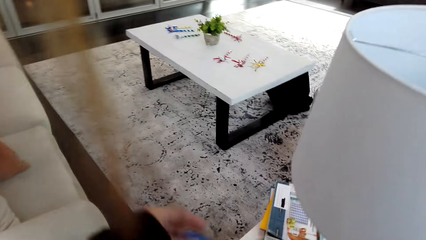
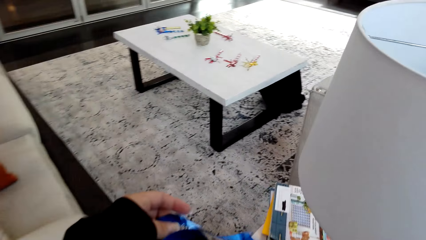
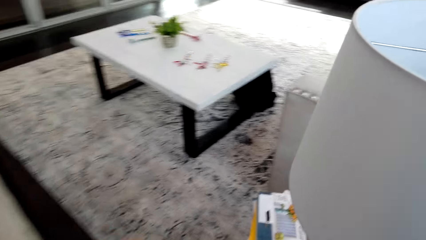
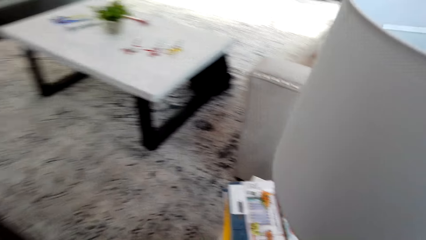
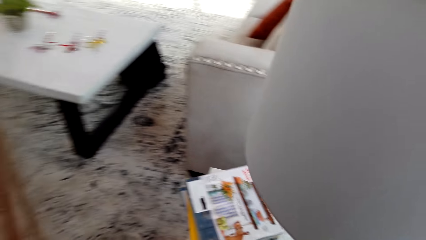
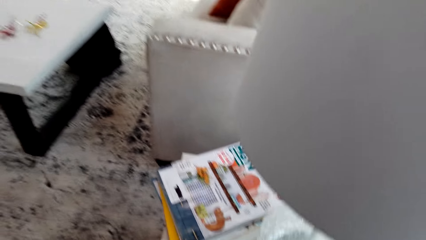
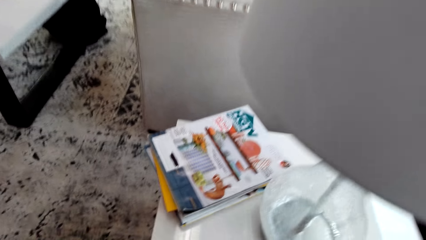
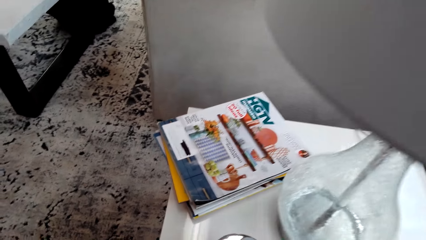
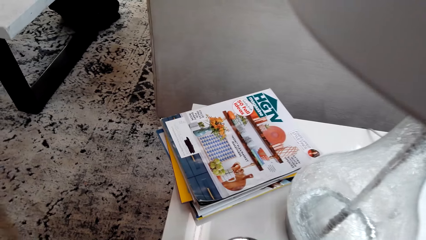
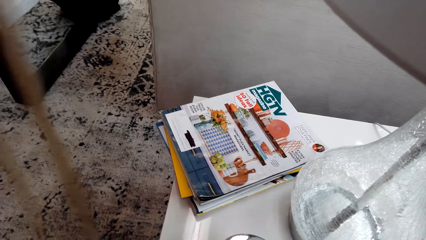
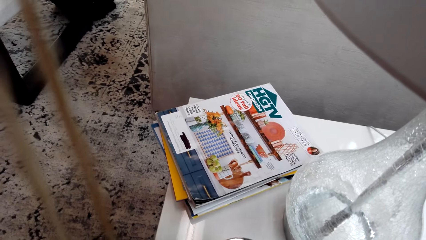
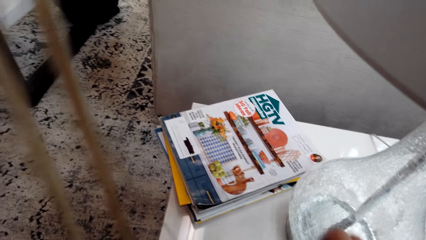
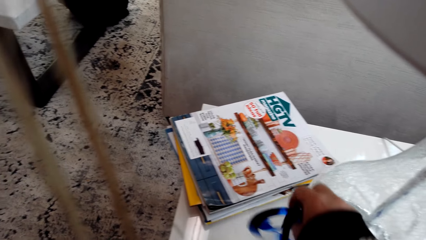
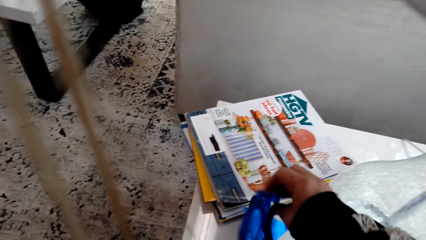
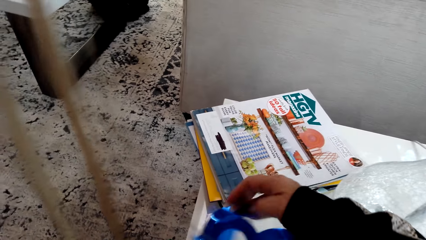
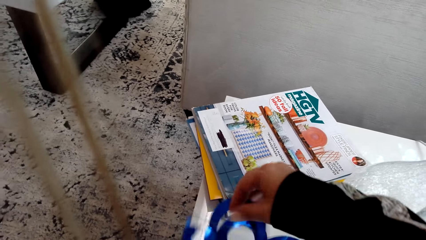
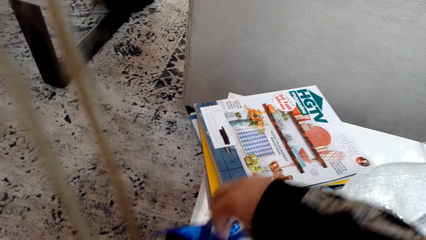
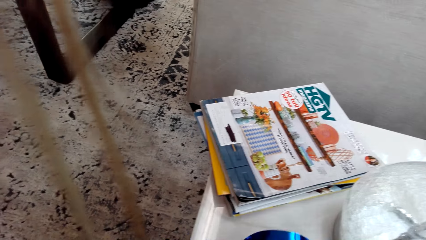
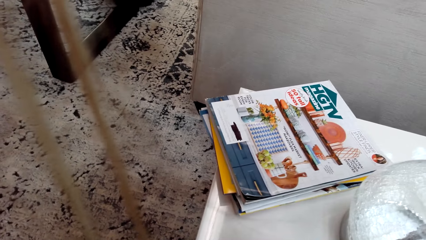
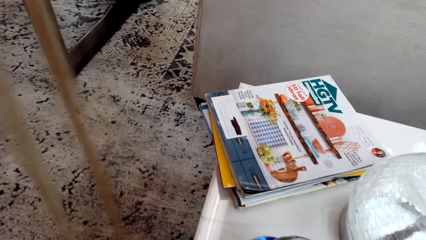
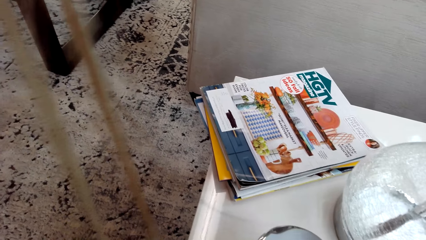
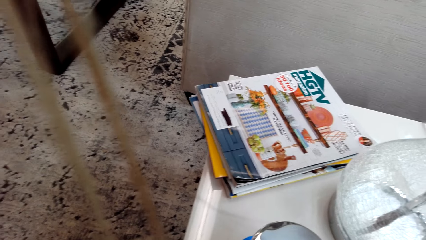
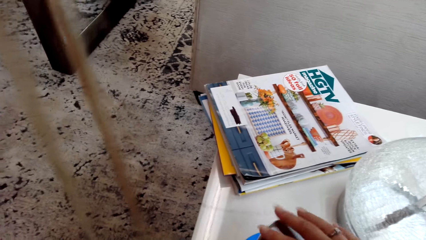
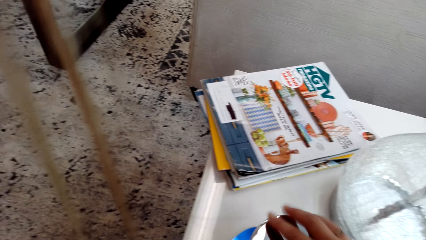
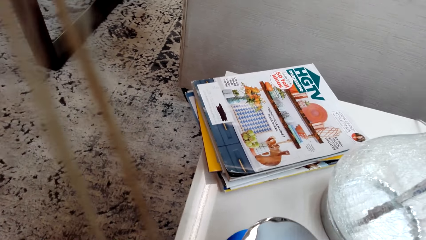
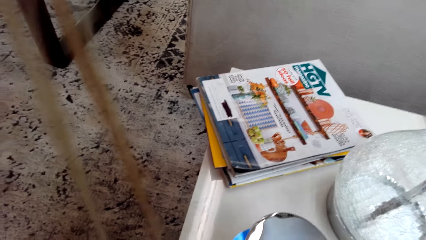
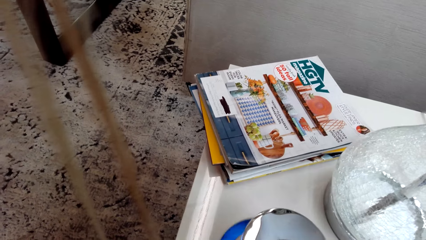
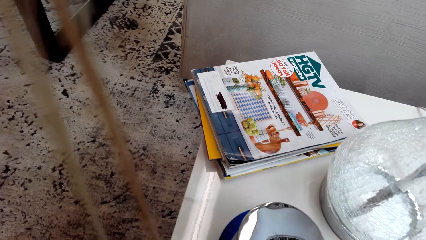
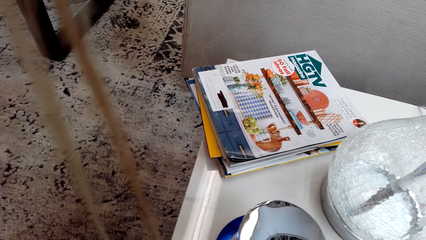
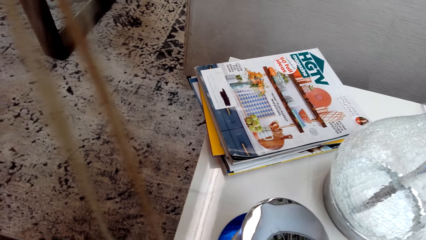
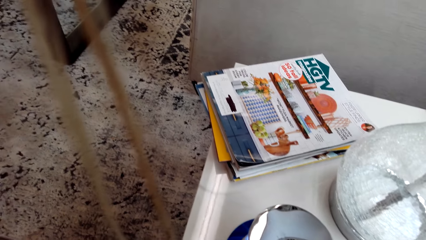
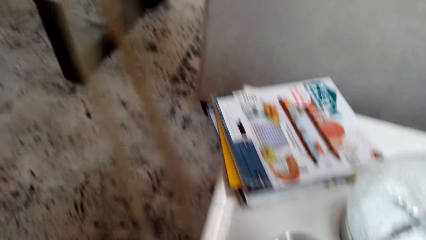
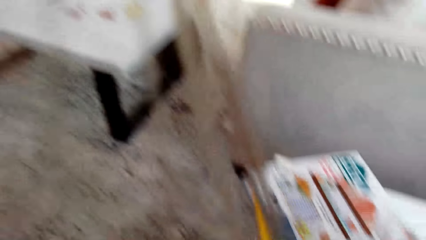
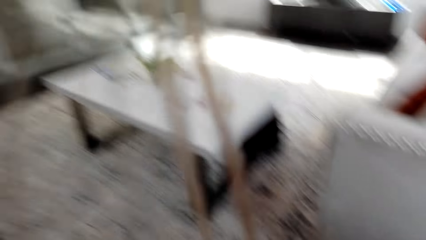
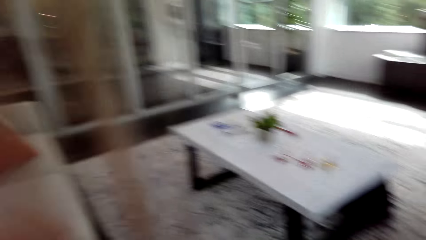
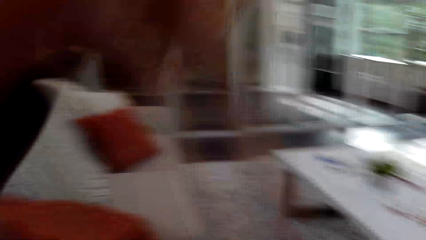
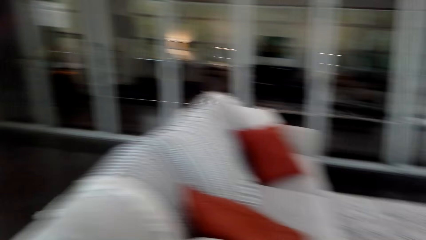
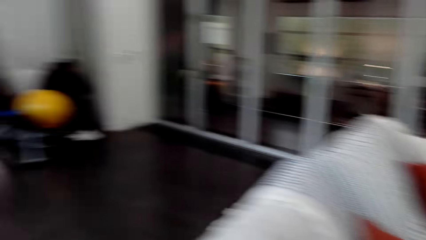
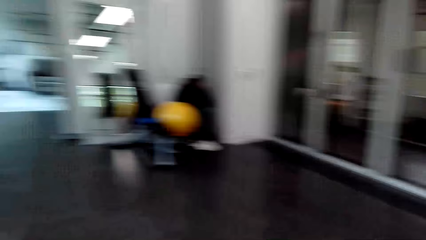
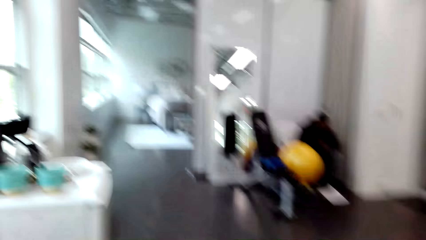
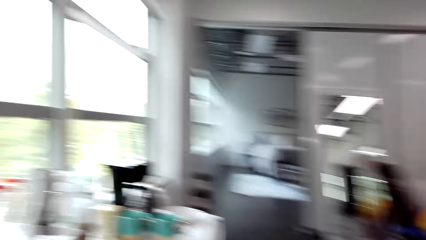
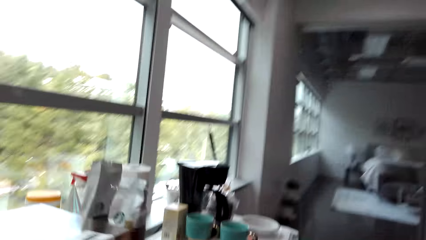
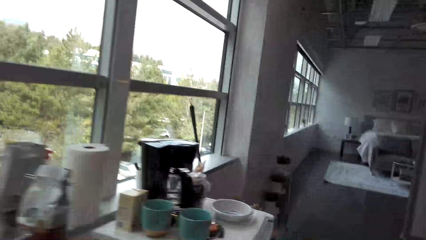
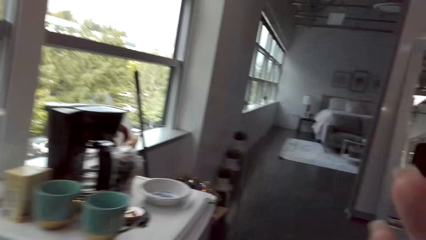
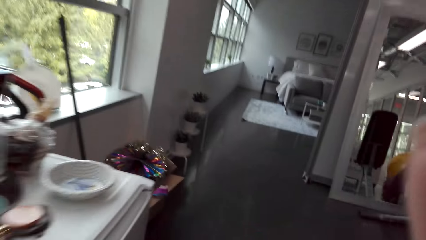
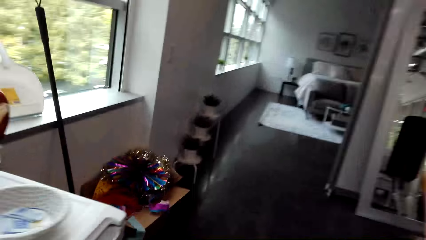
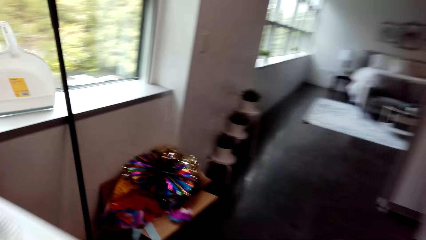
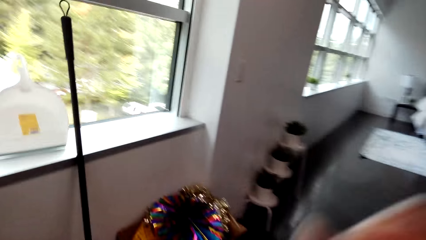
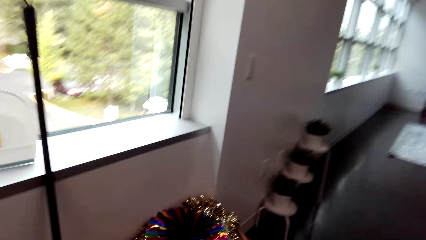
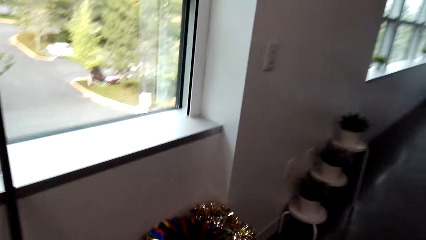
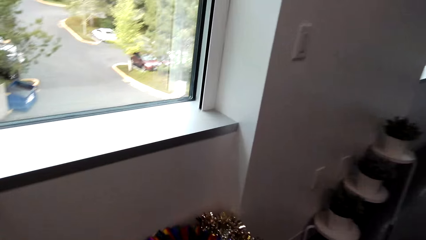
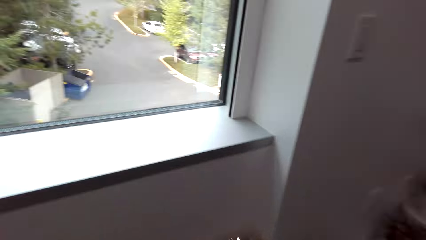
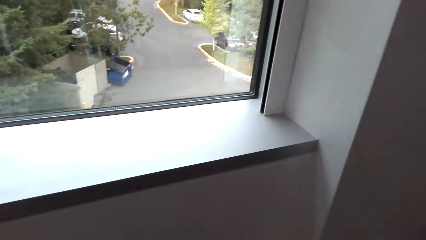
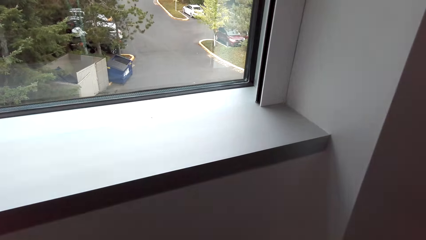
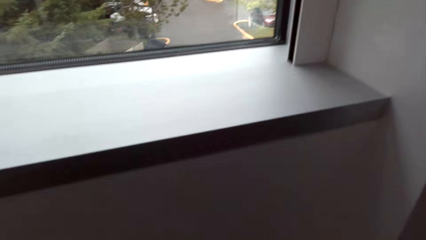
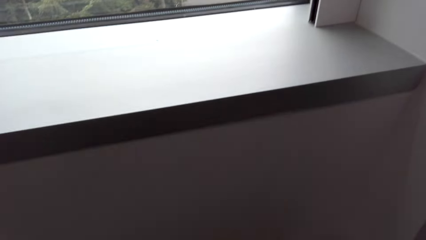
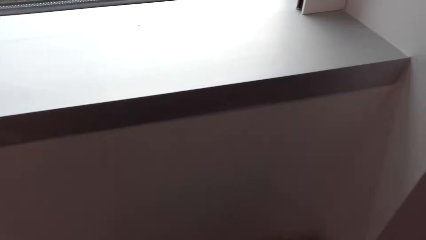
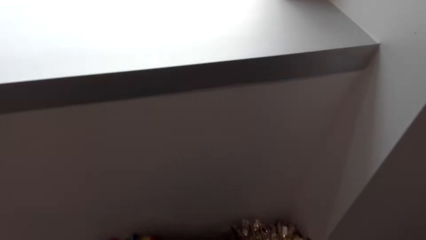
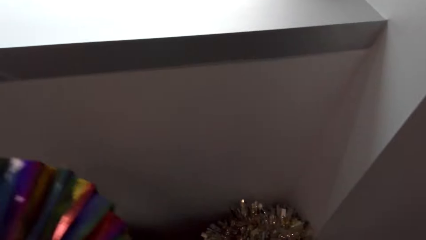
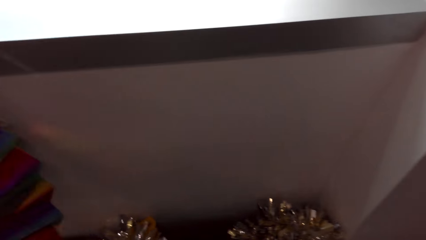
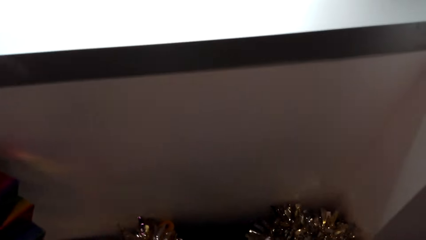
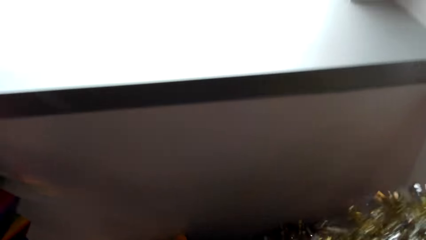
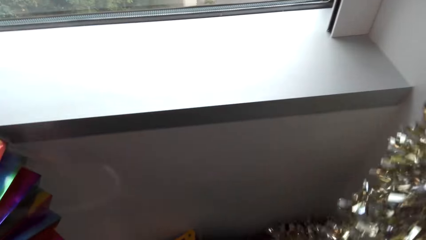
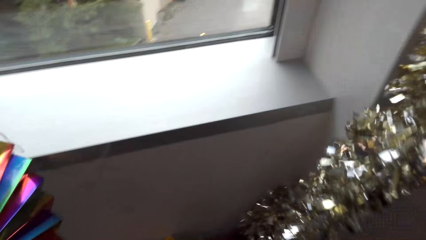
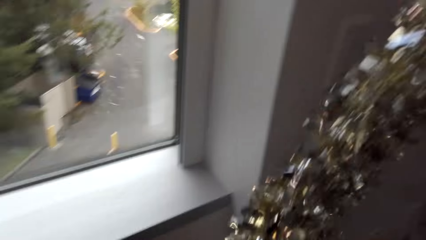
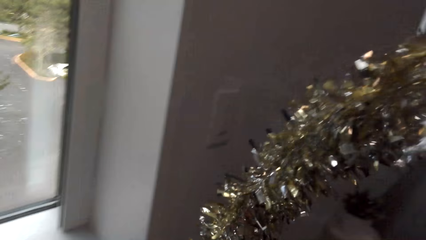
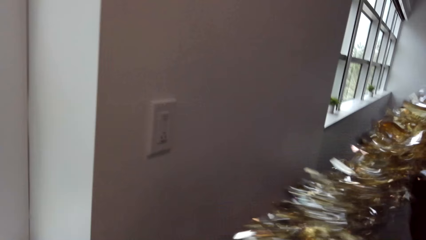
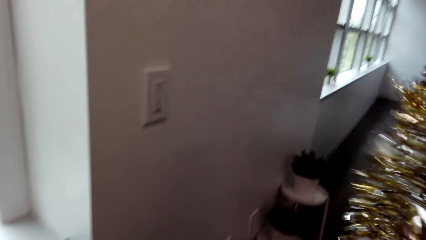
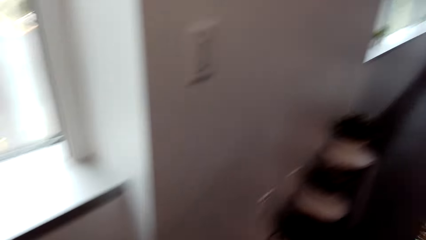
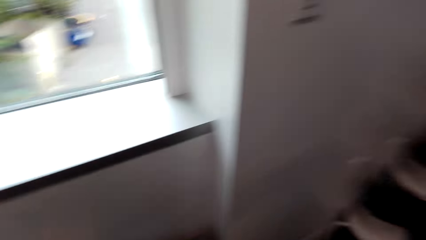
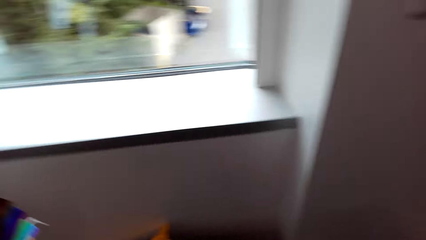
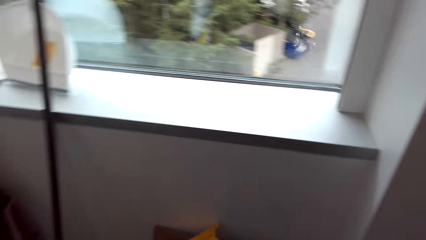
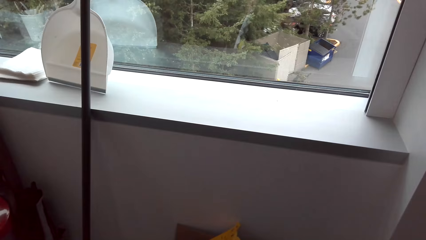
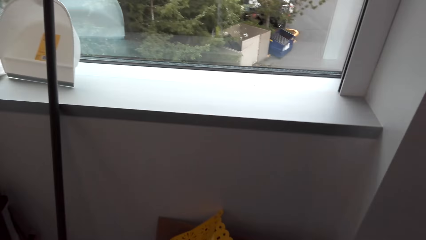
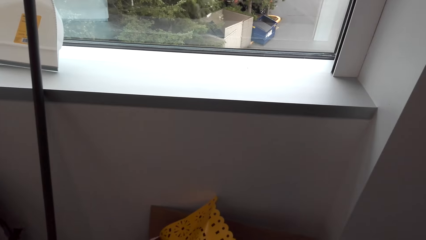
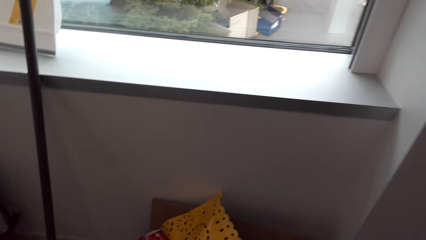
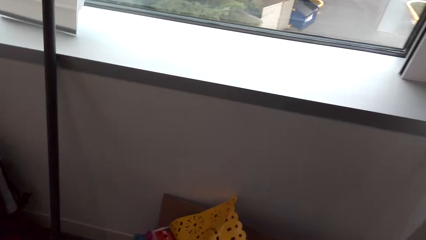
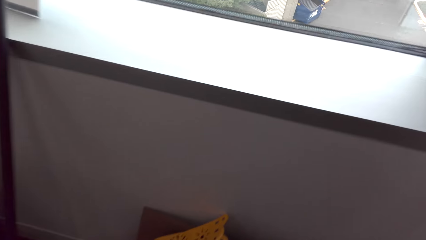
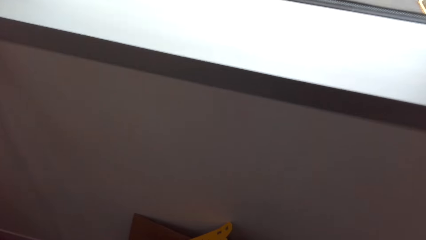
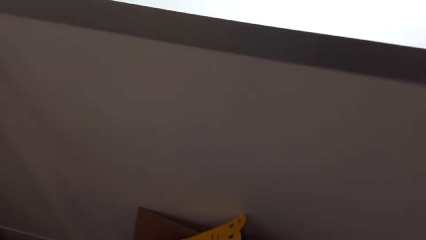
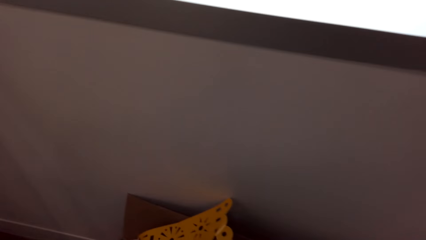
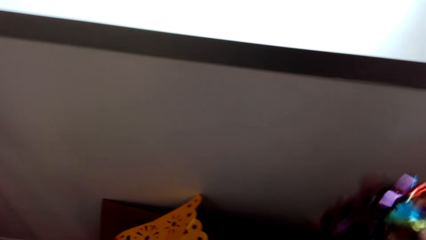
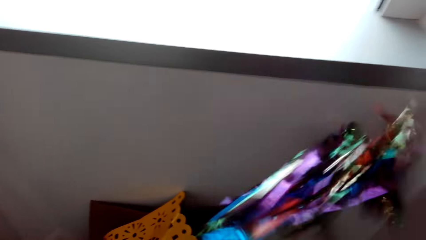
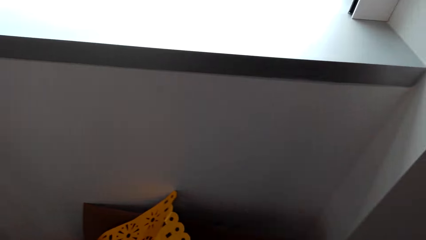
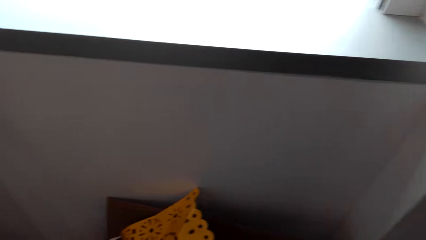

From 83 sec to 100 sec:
The camera wearer walks toward the box. They pick up the glitter sheet from the box.
